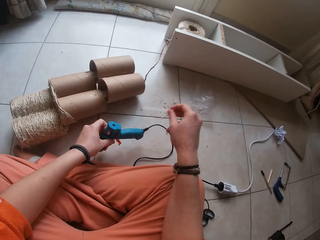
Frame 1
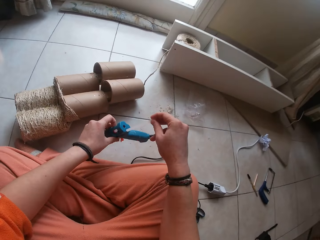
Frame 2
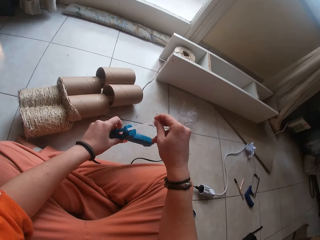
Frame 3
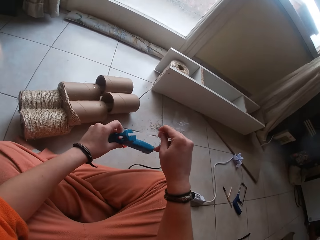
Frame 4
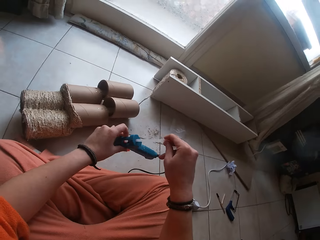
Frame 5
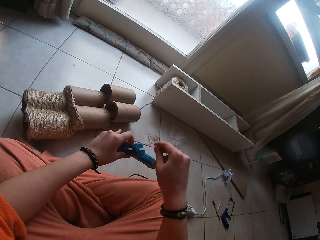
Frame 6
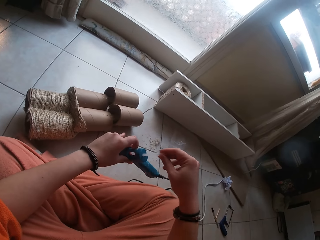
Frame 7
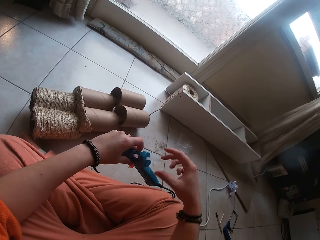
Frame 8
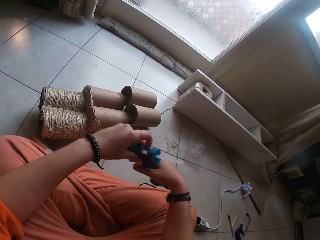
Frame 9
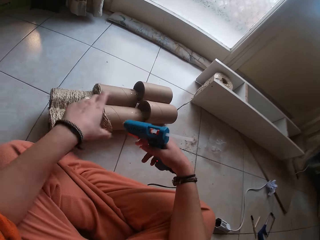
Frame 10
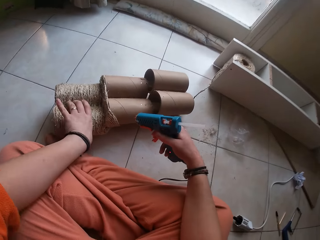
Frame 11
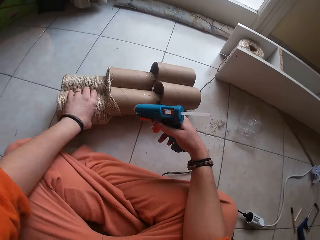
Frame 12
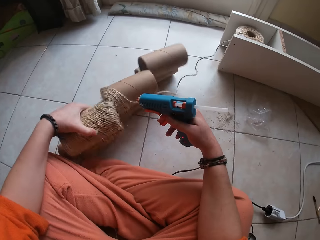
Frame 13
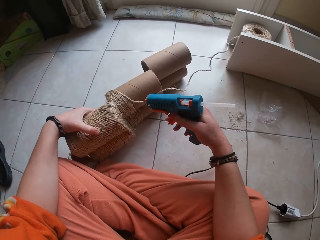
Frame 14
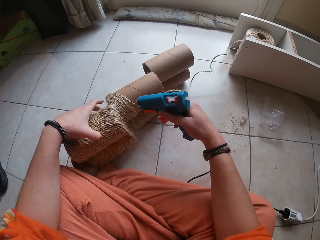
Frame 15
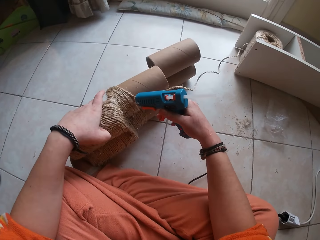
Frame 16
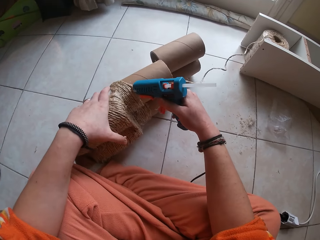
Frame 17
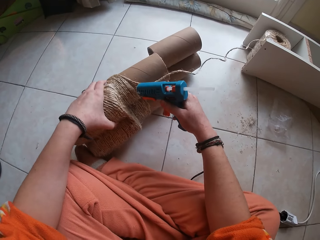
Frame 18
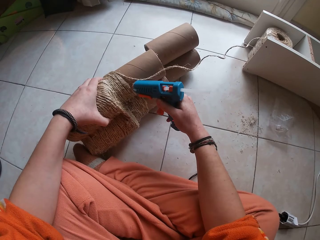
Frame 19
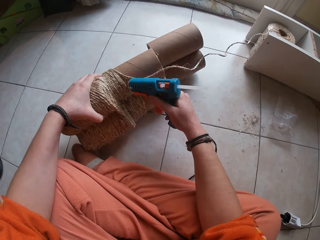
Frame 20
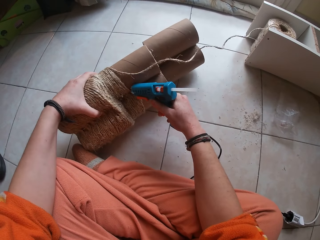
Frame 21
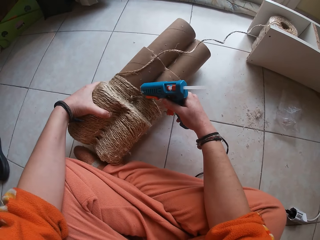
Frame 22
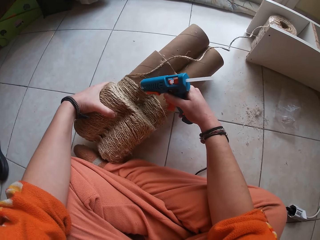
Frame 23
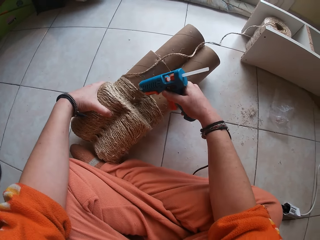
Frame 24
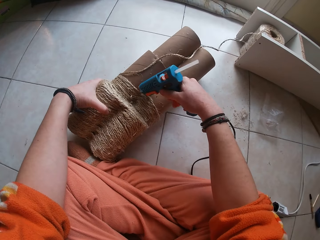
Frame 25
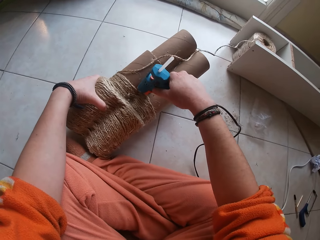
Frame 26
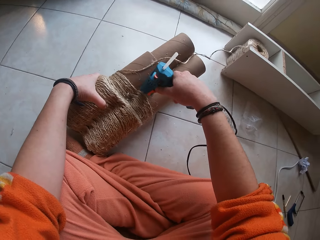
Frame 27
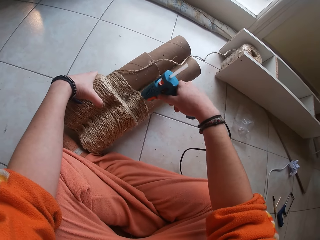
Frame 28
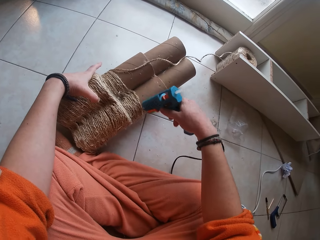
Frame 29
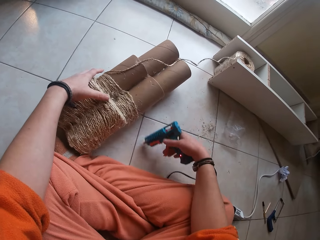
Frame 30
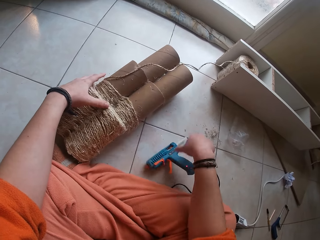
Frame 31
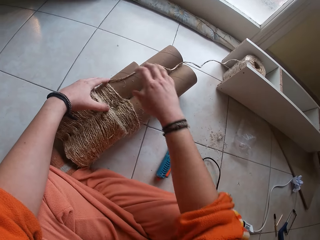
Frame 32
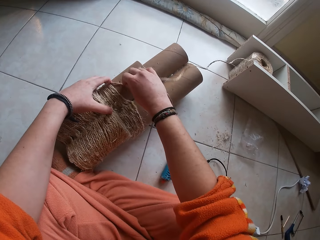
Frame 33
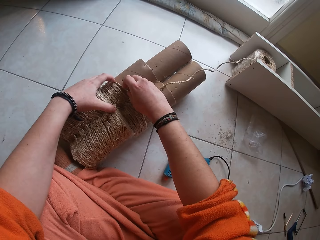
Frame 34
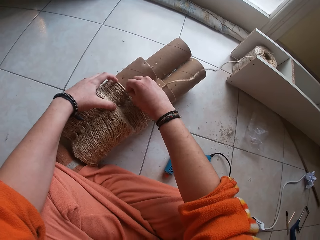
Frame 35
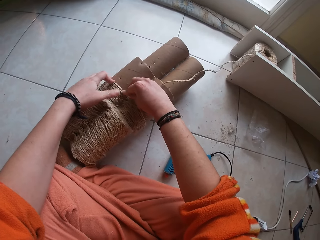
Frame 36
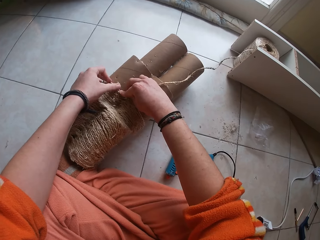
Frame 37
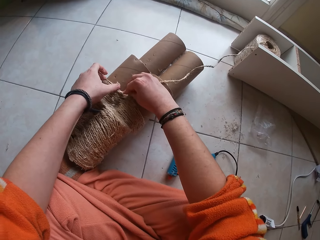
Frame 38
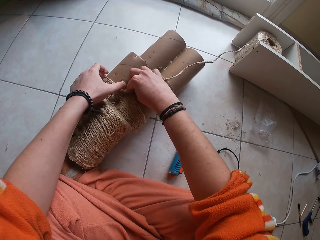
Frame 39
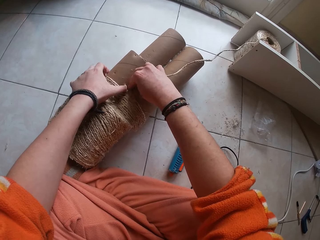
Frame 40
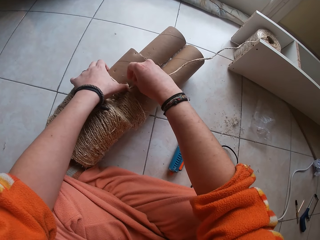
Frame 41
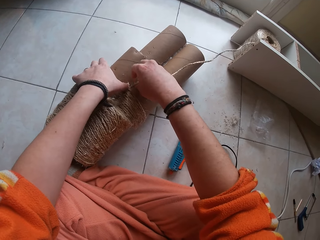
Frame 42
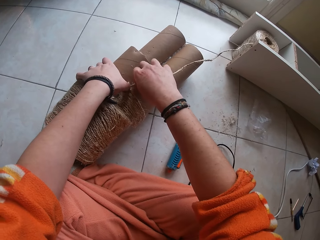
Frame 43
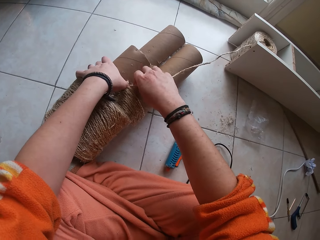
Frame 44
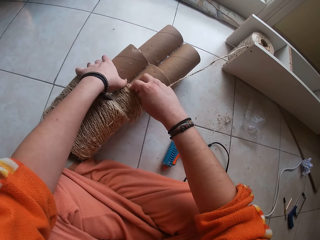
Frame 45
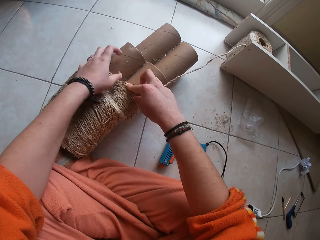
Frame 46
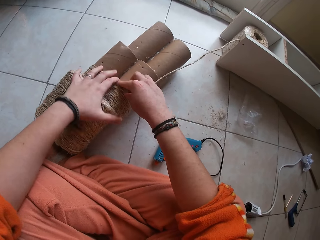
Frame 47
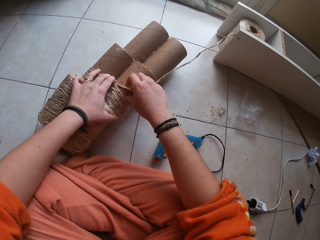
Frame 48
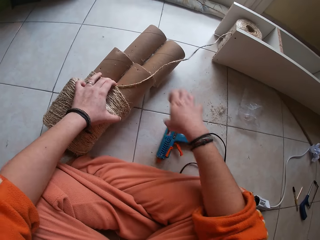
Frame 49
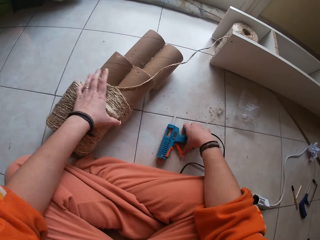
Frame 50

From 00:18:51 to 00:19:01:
The camera wearer picks the glue gun from the floor with her left hand. They stretch the right hand towards the polythene. They put the candle gum in the glue gun with her right hand. They pass the glue gun to his right hand with his left hand. They pick the craft from the floor with her left hand. They apply glue on the craft, on the rolls, with the glue gun in her right hand. They drop the glue gun on the floor with her right hand. They gum the rope on the craft with both hands.

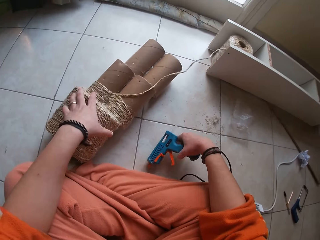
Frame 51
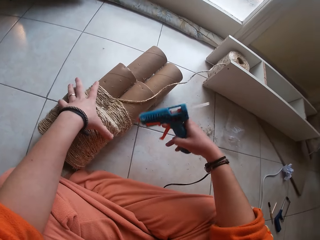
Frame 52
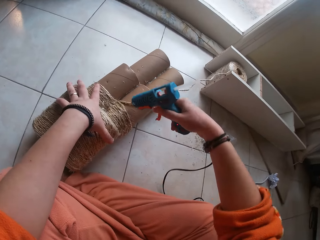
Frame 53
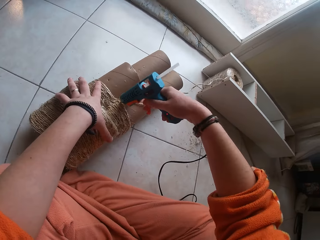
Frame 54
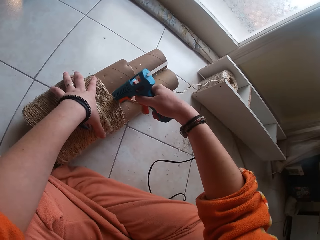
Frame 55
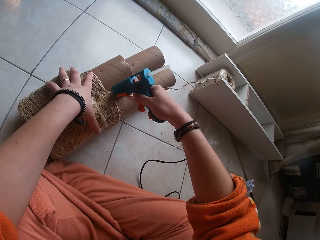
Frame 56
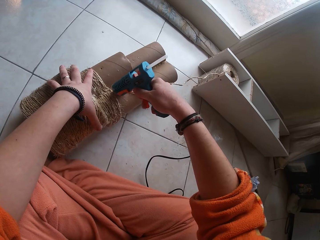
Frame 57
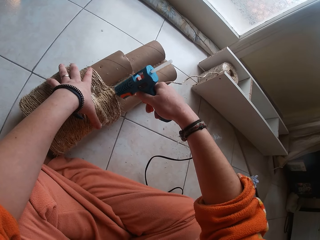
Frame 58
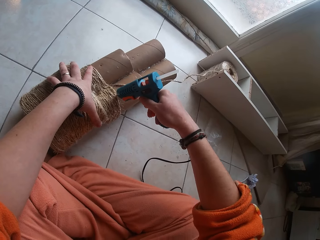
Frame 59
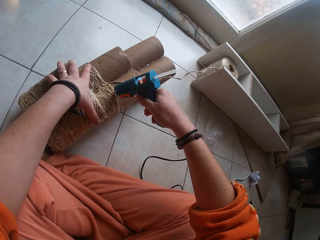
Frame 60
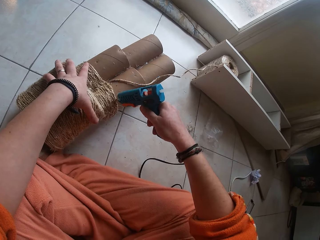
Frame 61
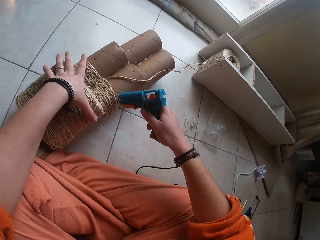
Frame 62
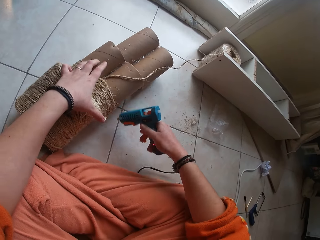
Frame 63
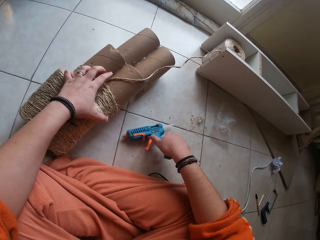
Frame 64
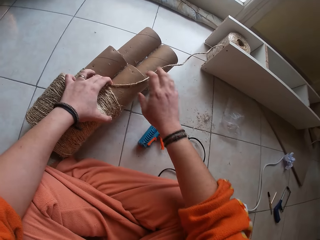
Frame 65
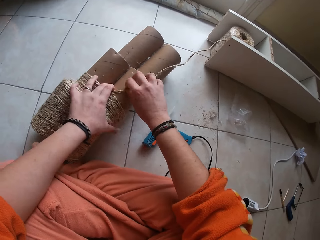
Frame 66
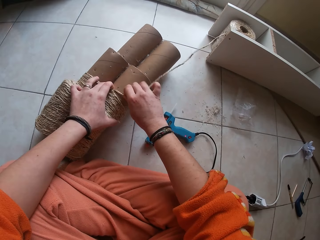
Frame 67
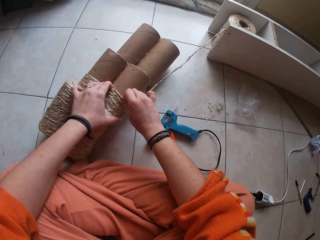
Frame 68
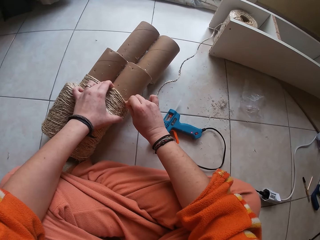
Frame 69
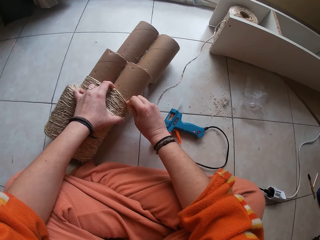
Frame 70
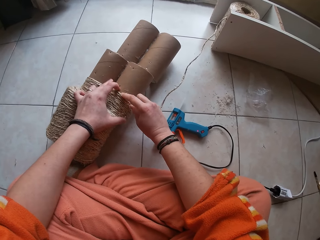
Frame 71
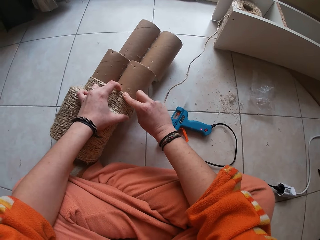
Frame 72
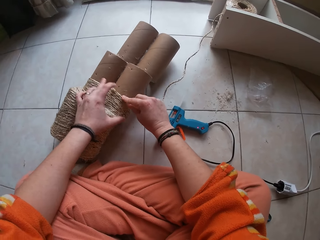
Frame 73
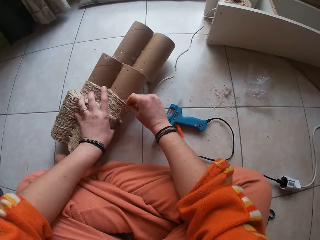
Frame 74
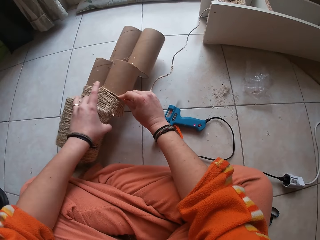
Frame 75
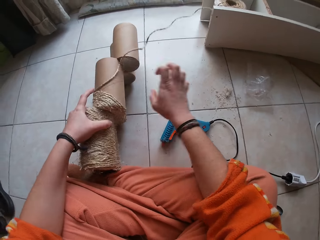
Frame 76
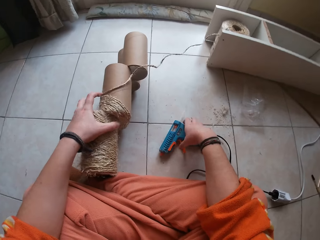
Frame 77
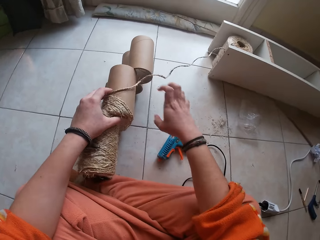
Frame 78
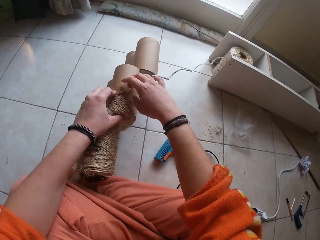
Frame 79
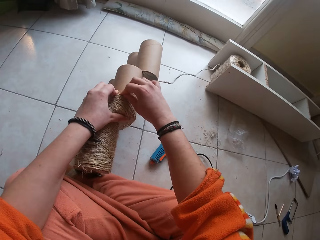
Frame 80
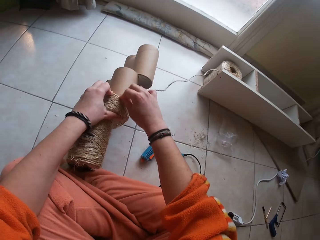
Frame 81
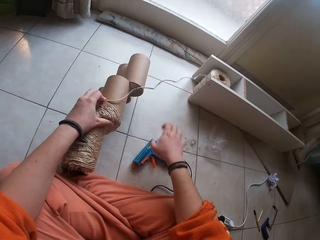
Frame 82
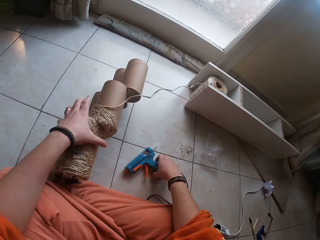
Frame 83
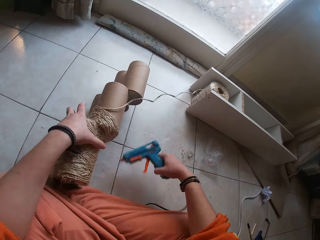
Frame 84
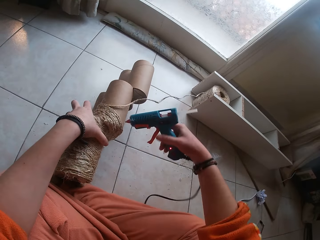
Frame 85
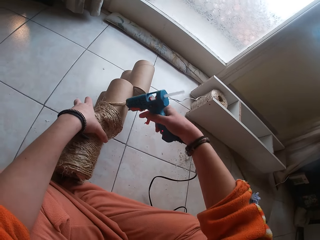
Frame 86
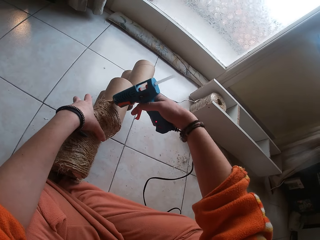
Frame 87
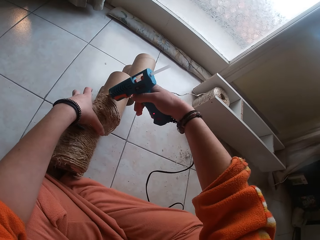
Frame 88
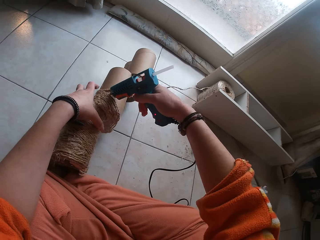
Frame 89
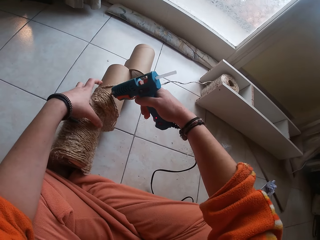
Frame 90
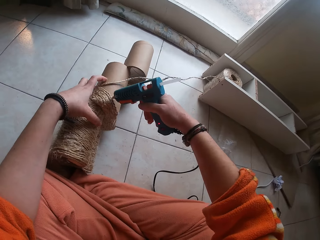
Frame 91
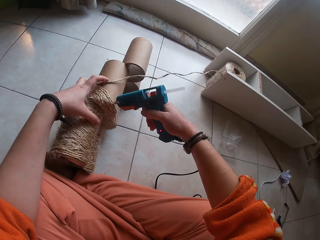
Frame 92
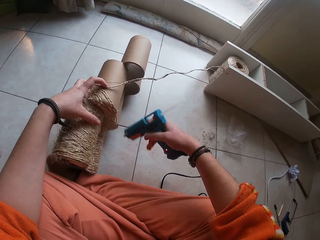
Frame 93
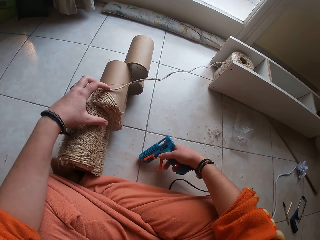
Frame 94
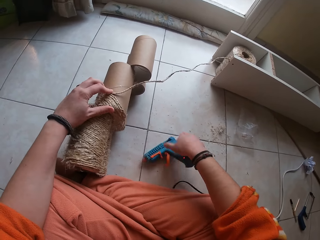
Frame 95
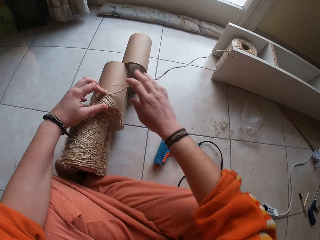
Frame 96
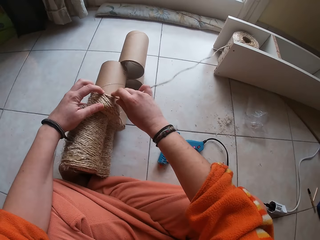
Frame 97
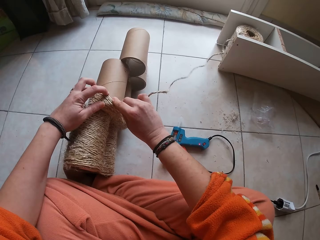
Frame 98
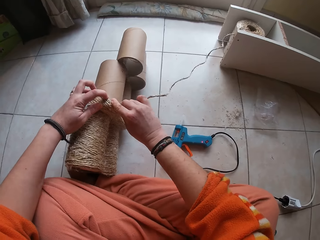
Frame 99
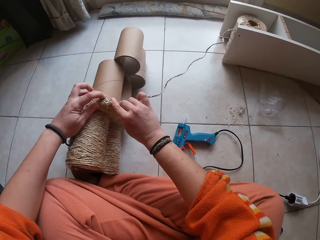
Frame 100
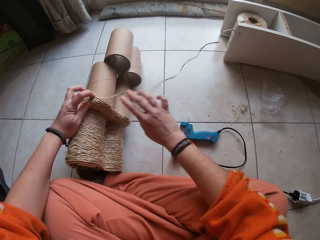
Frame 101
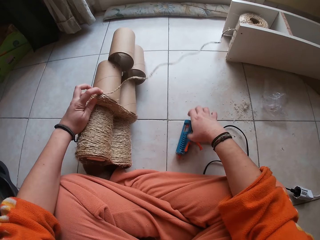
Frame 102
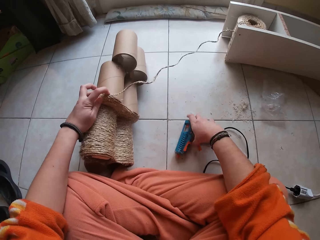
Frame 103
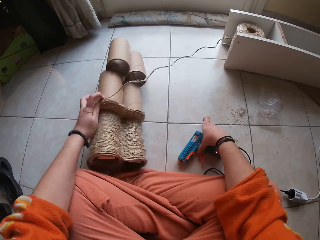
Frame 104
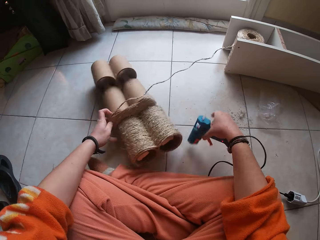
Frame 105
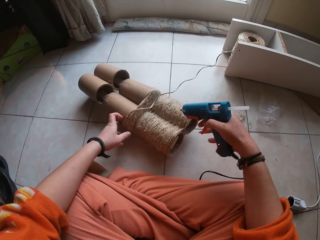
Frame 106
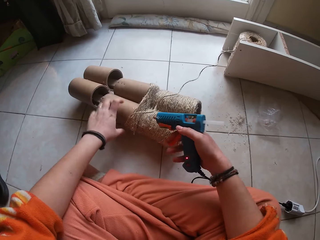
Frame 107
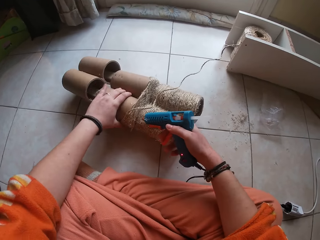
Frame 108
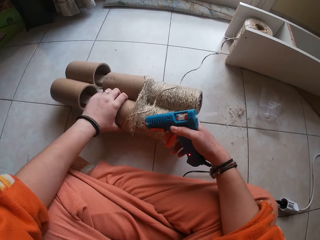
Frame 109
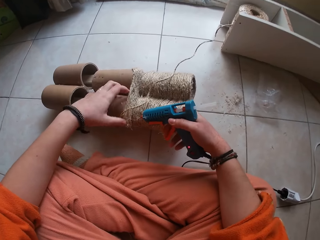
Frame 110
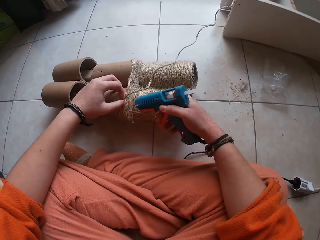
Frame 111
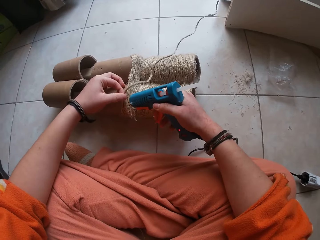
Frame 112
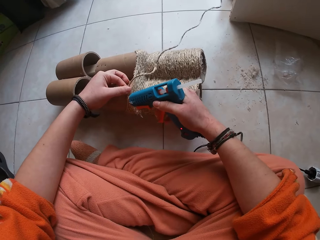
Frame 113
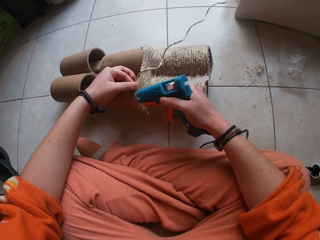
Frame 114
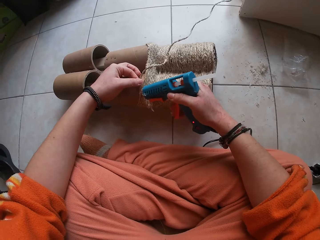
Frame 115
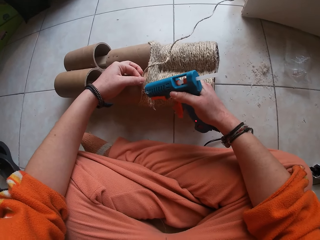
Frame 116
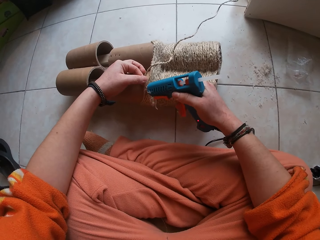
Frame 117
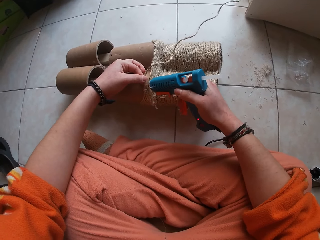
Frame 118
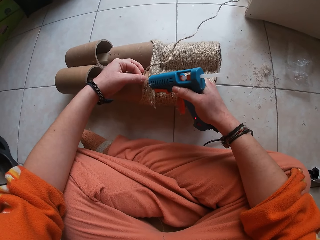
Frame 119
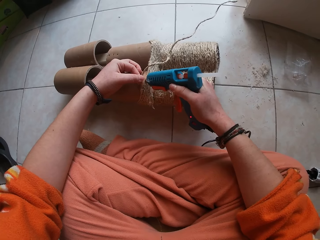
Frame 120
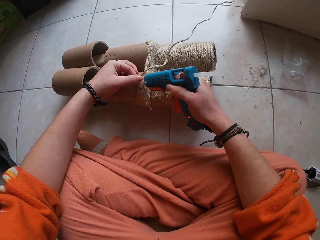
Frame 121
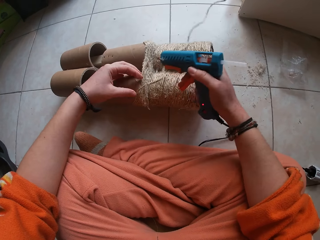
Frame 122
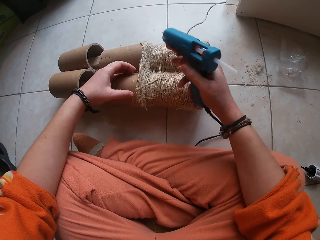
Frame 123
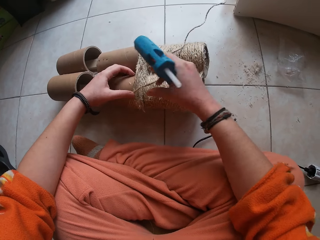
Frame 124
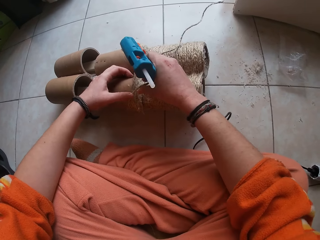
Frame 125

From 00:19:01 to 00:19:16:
The camera wearer picks up the glue gun from the floor with his right hand. They apply glue on the craft with the glue gun in her right hand, drop the glue gun on the floor with her right hand, and wrap the craft with the rope with both hands. They stick the rope on the rolls. They pick up the glue gun from the floor with his right hand. They apply glue on the craft with the glue gun in her right hand. They drop the glue gun on the floor with her right hand. They gum the rope on the craft with both hands. They pick up the glue gun from the floor with his right hand. They apply glue on the craft with the glue gun in her right hand.
